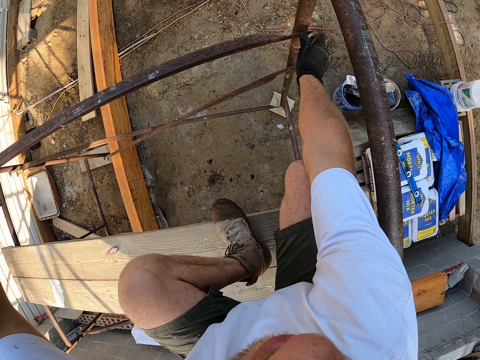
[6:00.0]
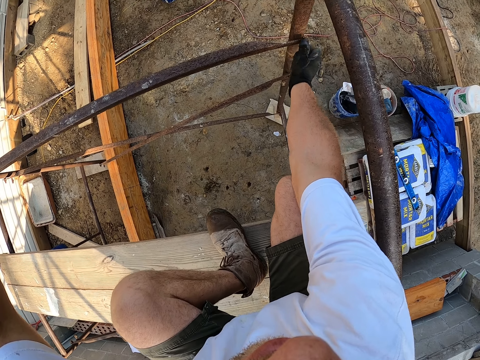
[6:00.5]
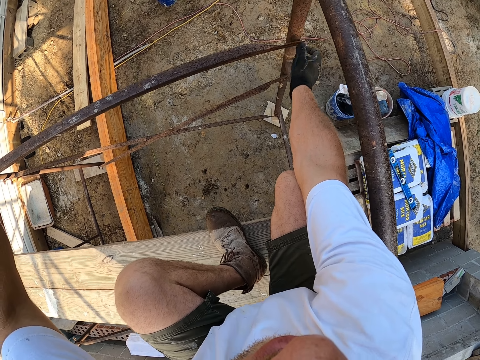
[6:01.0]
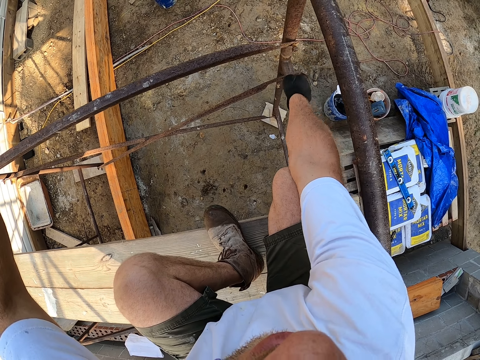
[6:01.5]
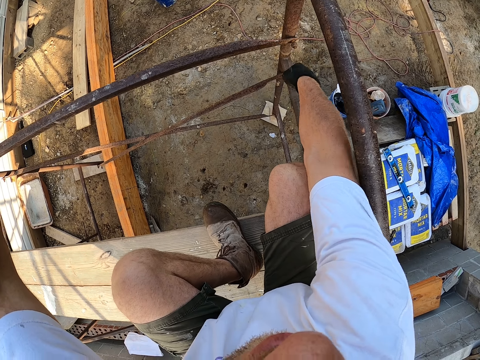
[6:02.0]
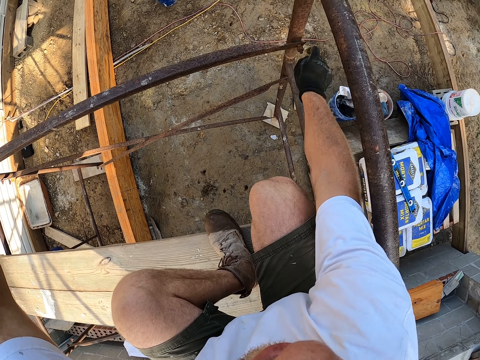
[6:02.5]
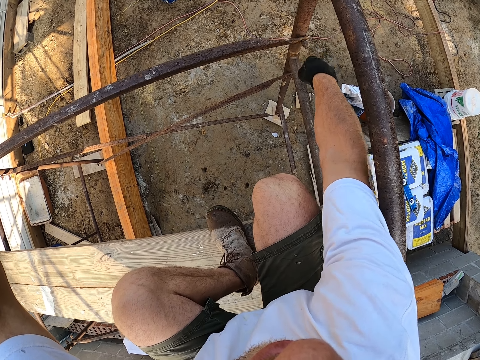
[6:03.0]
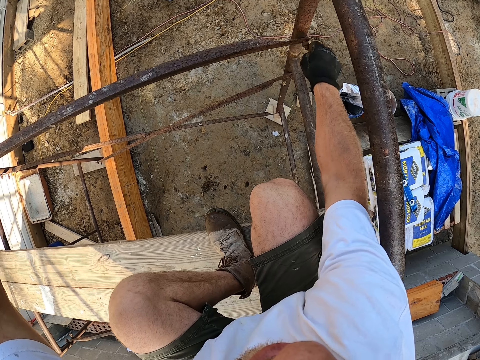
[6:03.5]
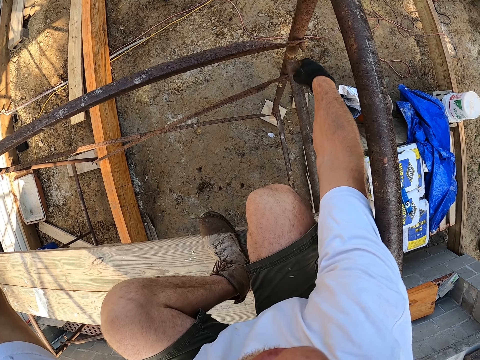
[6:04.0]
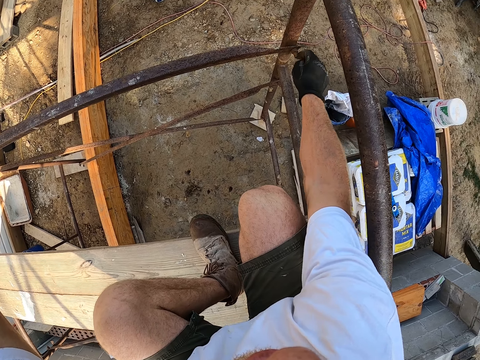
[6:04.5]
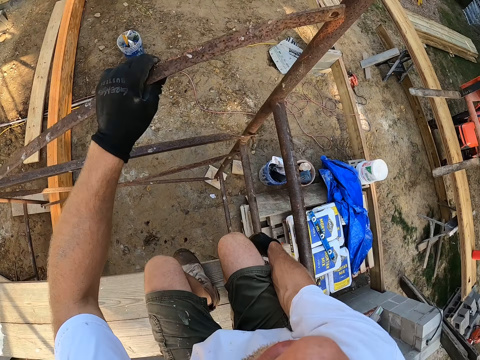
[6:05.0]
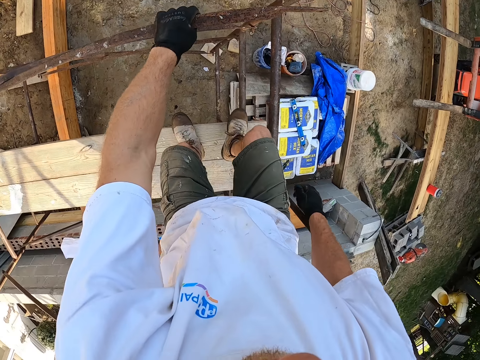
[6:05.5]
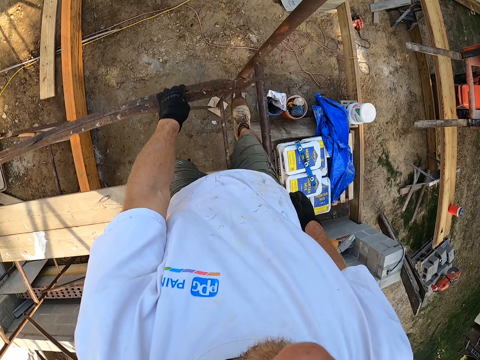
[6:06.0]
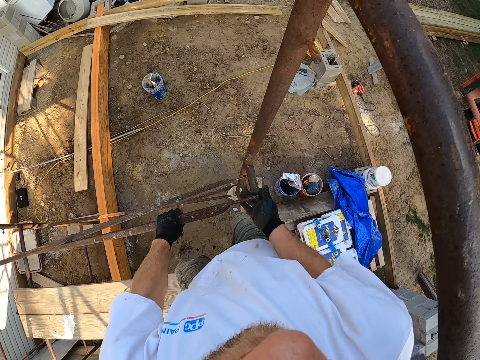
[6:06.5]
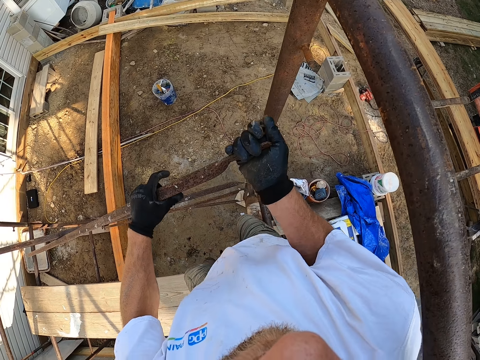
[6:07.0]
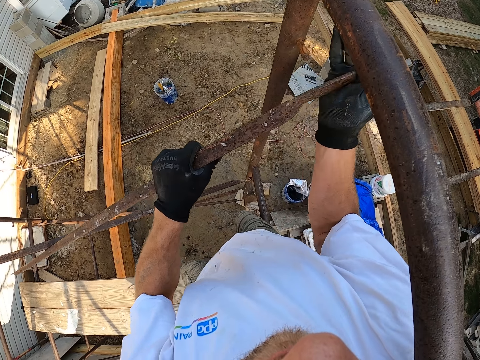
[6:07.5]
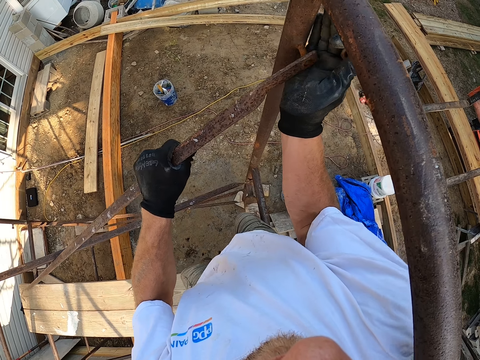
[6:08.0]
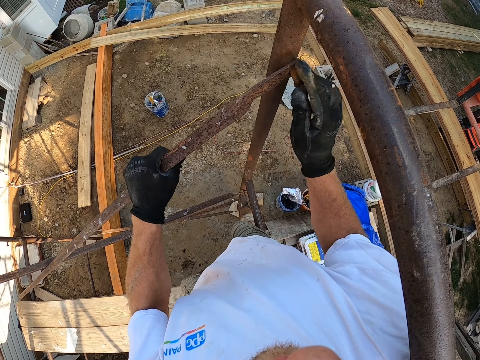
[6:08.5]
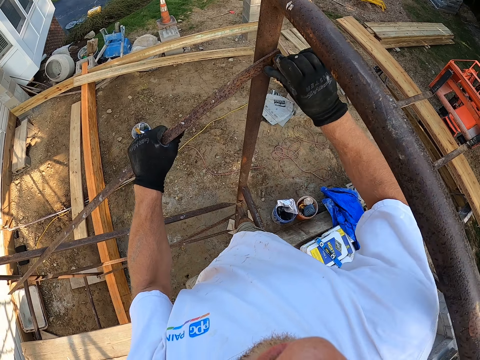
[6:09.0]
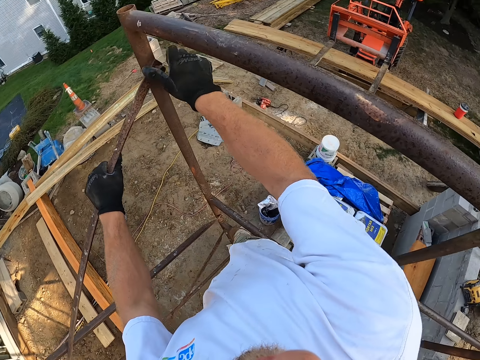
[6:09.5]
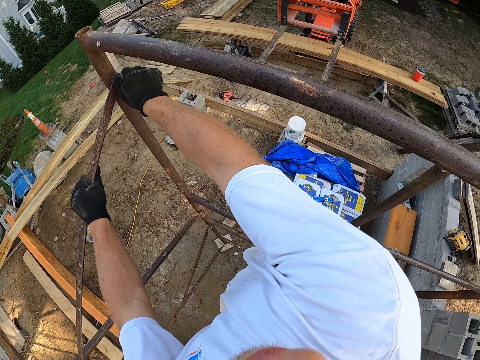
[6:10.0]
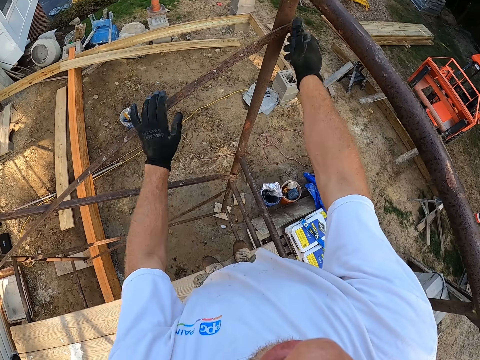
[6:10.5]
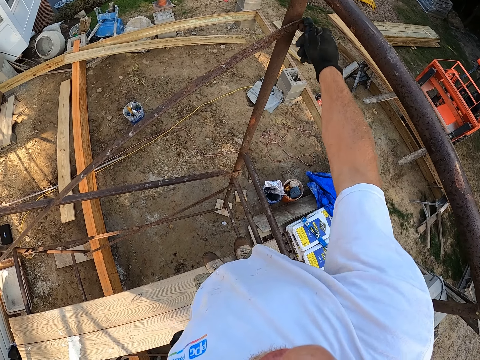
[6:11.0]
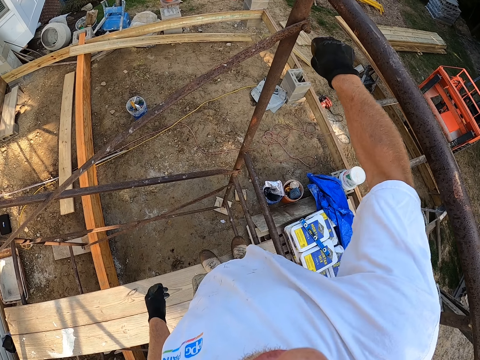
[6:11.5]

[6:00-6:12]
The camera wearer gets up. They raise steel. They adjust the iron rod to the screw on the scaffold. They bolt the iron rod to the scaffold.

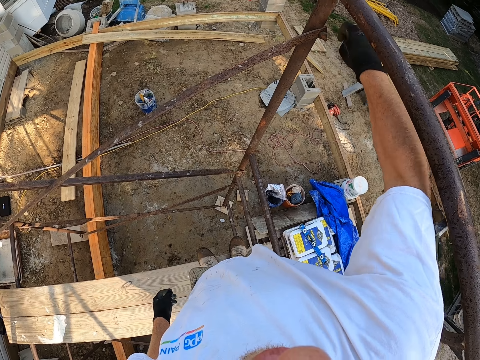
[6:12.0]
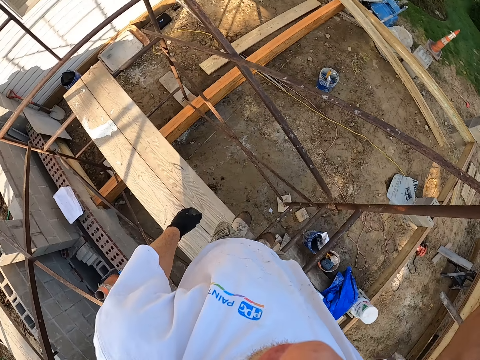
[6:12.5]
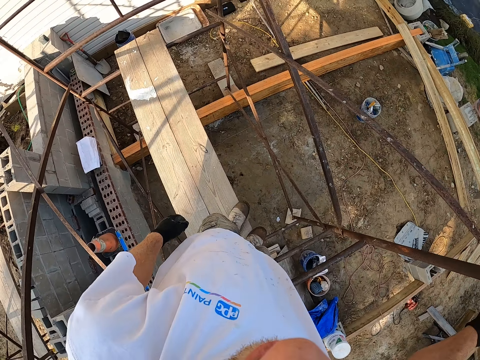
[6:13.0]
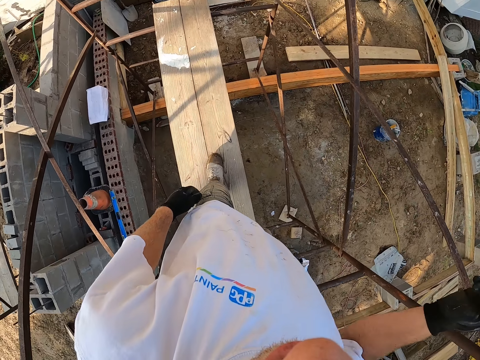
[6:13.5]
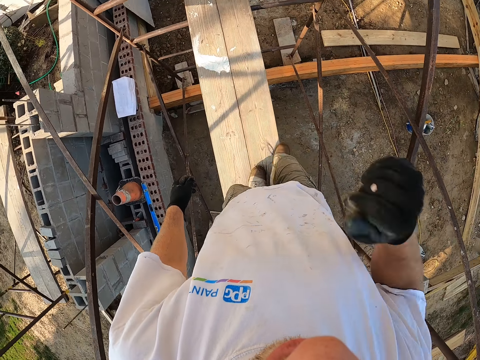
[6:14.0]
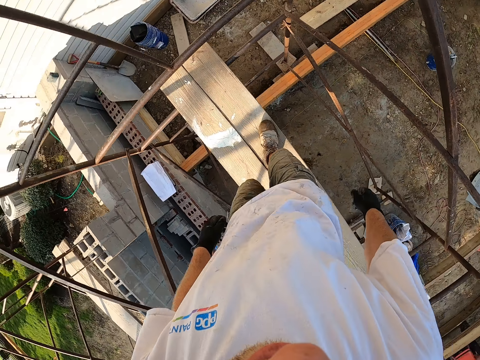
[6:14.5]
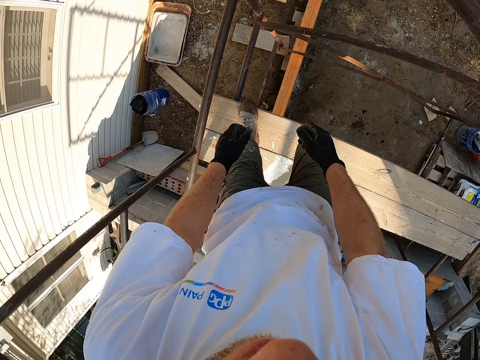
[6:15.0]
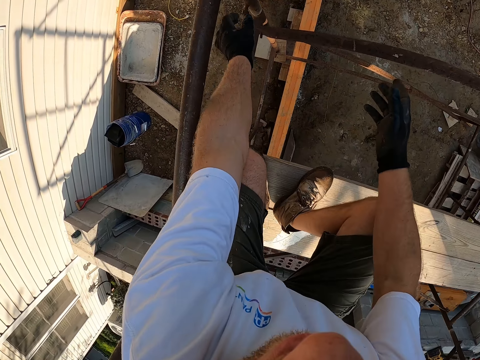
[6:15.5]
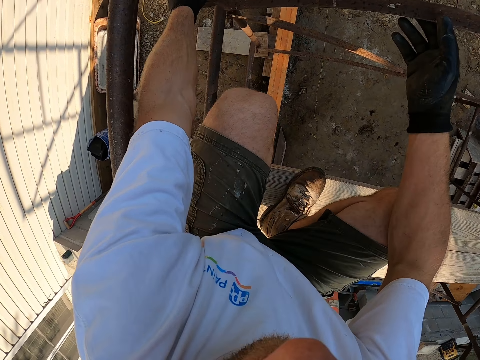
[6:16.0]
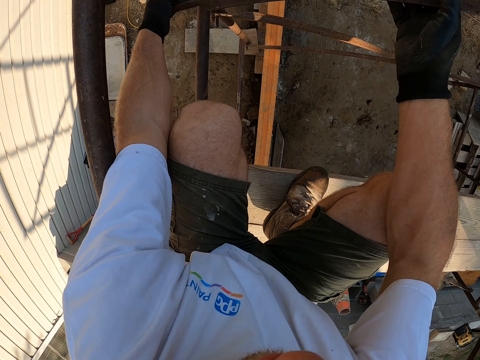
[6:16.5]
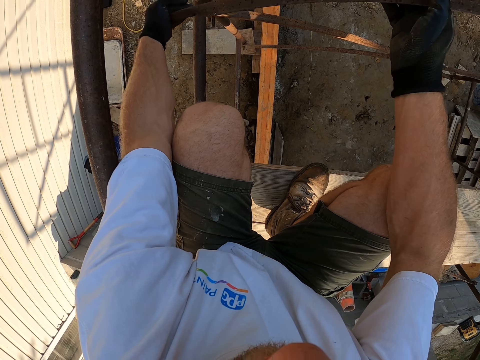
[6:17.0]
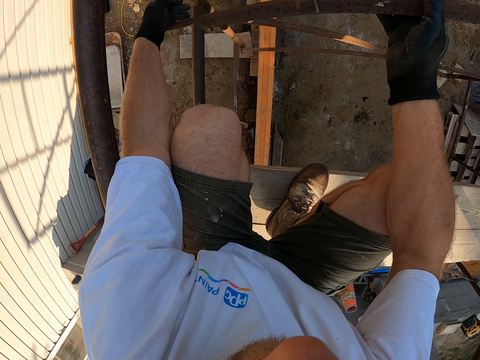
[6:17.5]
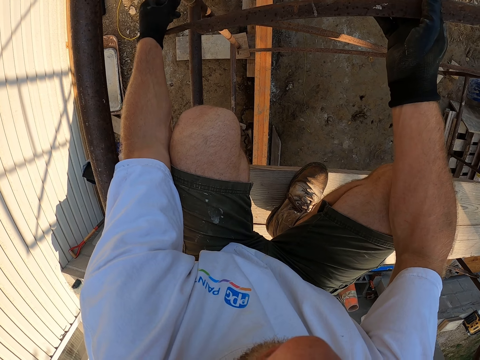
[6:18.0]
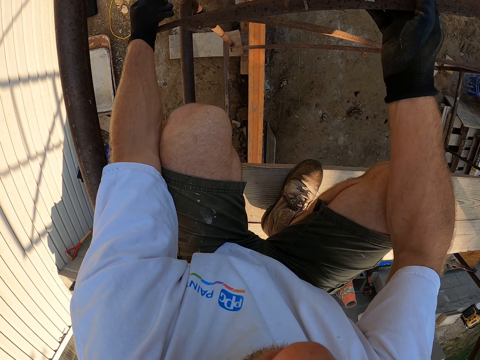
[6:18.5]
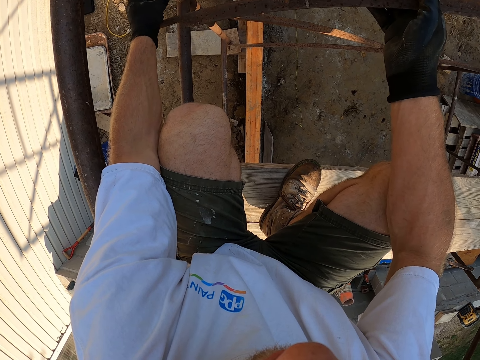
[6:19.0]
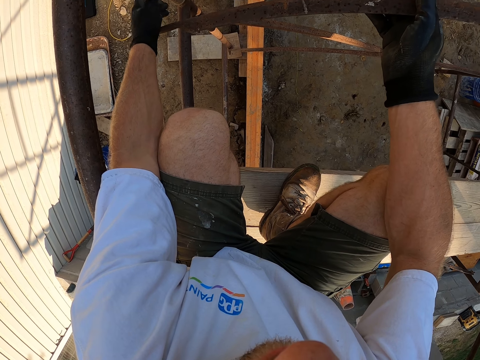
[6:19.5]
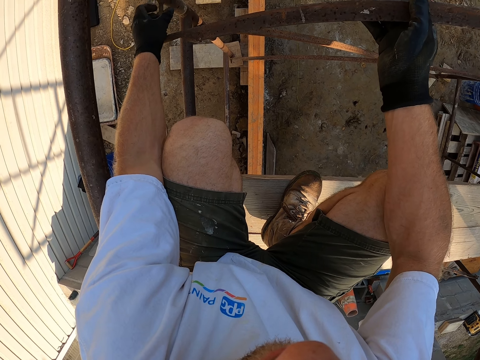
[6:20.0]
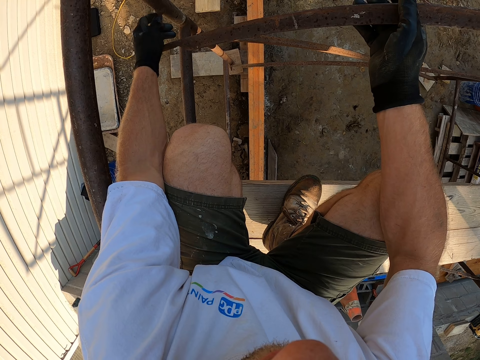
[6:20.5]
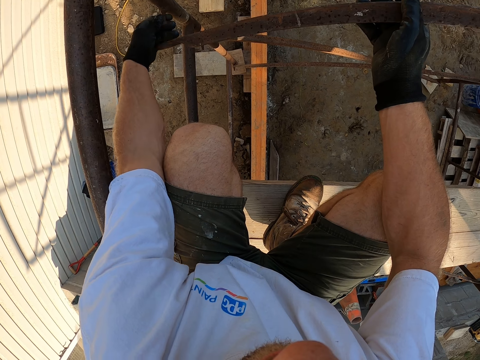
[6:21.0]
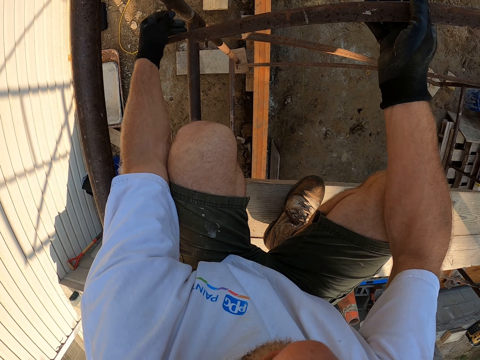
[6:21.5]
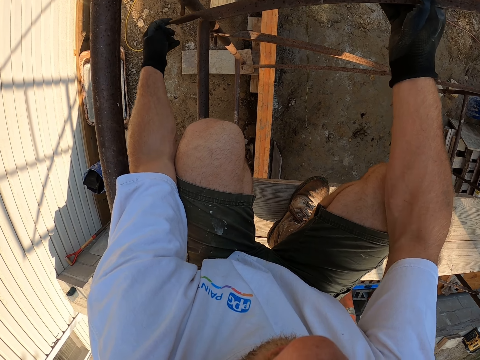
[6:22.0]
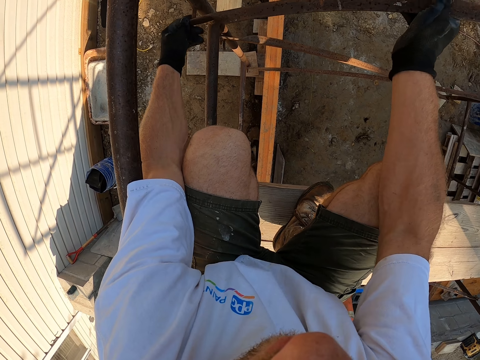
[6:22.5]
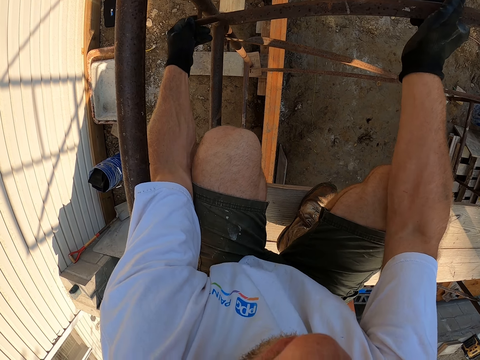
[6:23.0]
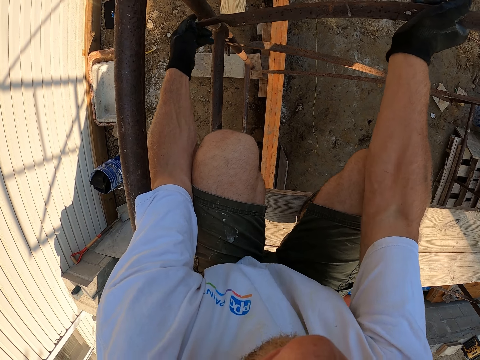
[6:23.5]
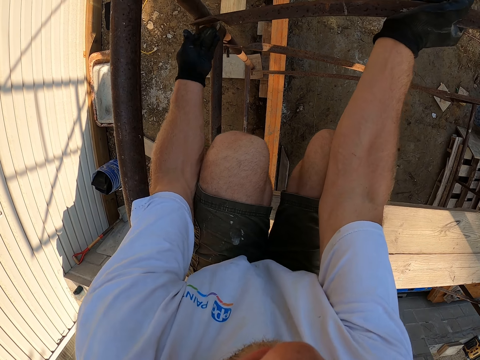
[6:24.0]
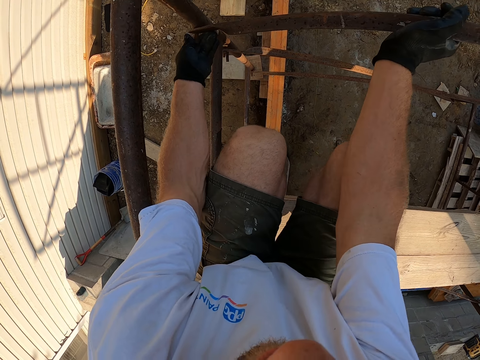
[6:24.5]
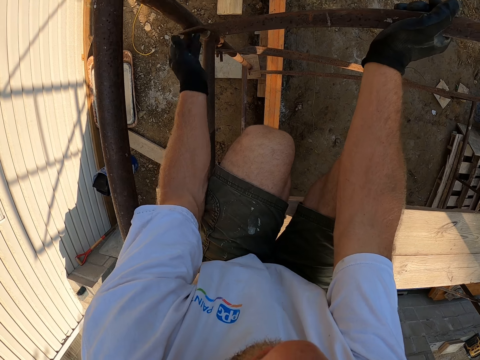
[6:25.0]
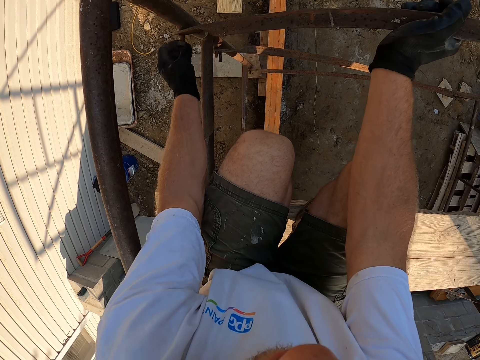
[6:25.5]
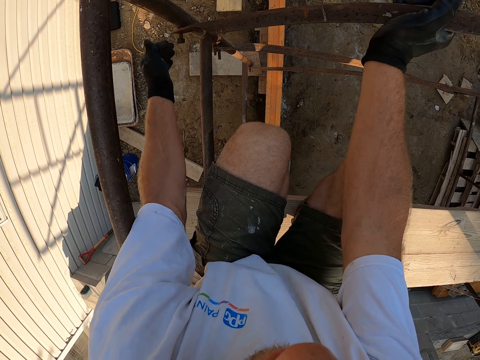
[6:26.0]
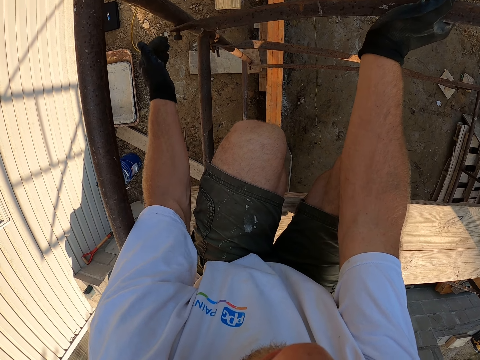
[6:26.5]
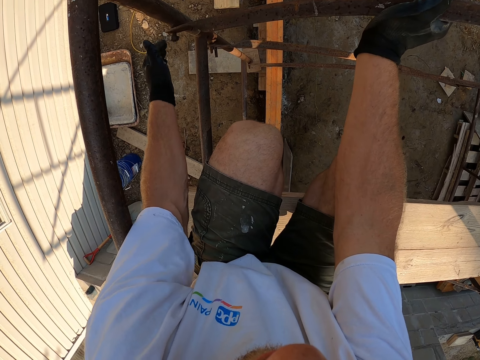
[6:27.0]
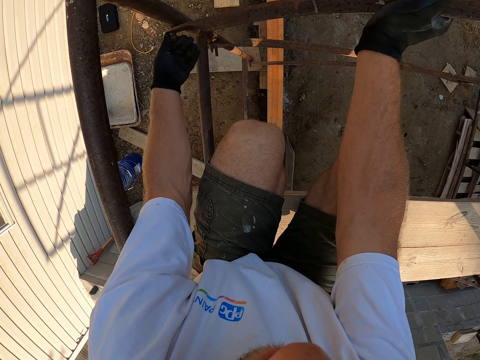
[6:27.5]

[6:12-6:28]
The camera wearer walks left to the edge of the scaffold. They change direction. They bend by the edge of the scaffold. They unbolt a nut from the scaffold. They adjust the iron rod on the screw. They bolt the iron rod on the scaffold.
